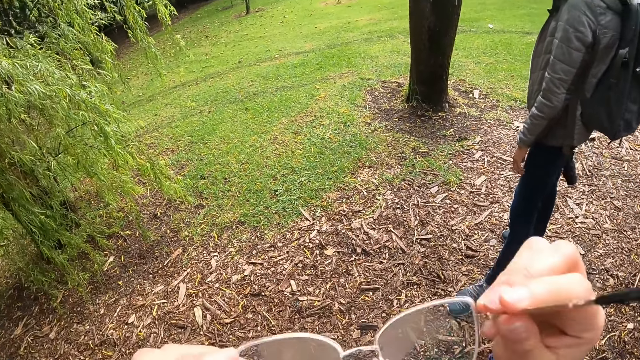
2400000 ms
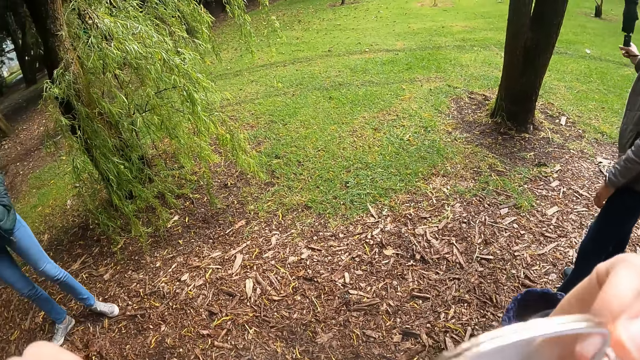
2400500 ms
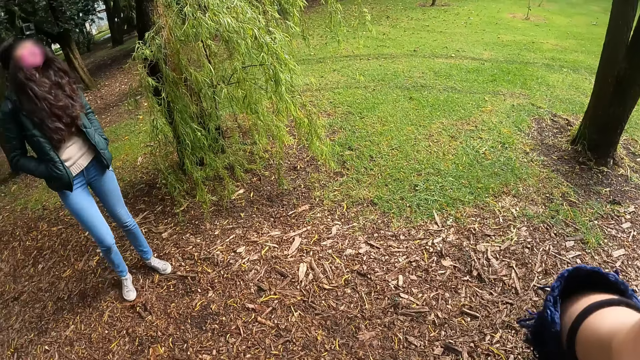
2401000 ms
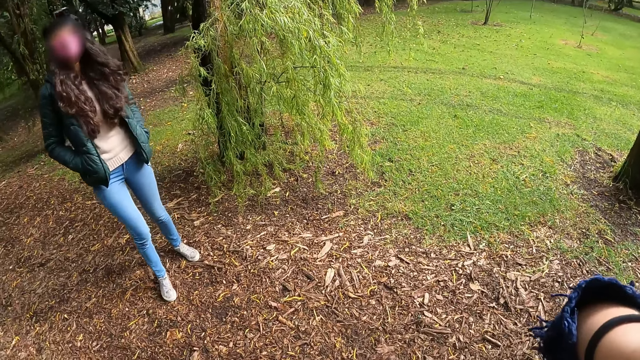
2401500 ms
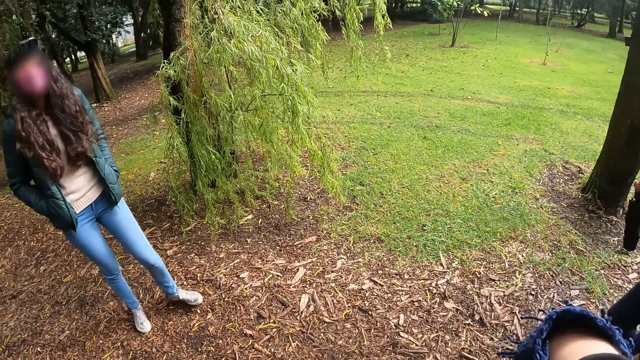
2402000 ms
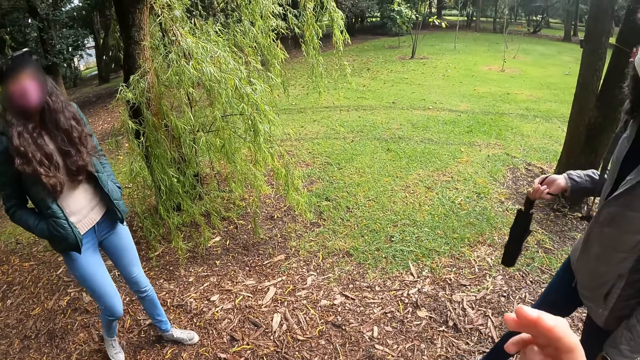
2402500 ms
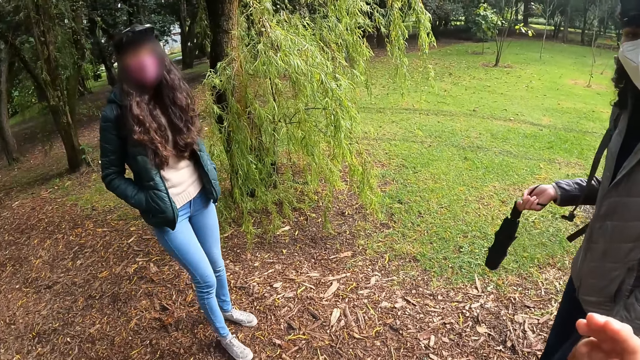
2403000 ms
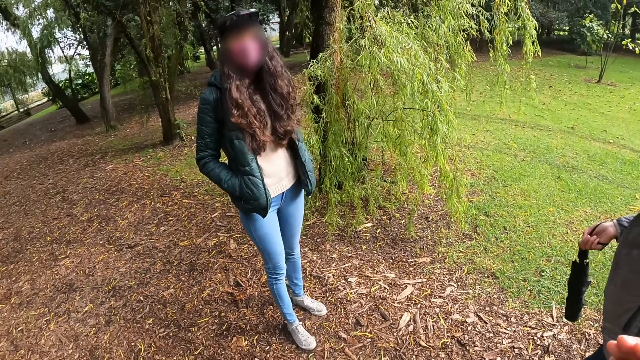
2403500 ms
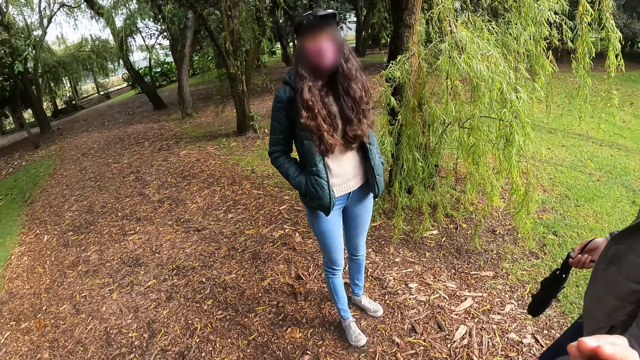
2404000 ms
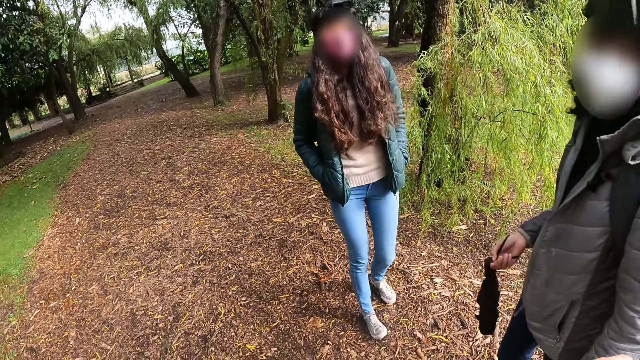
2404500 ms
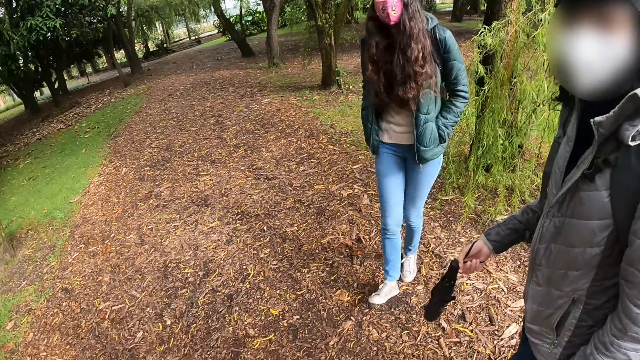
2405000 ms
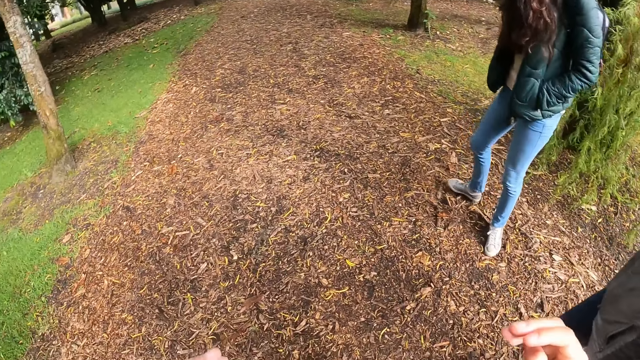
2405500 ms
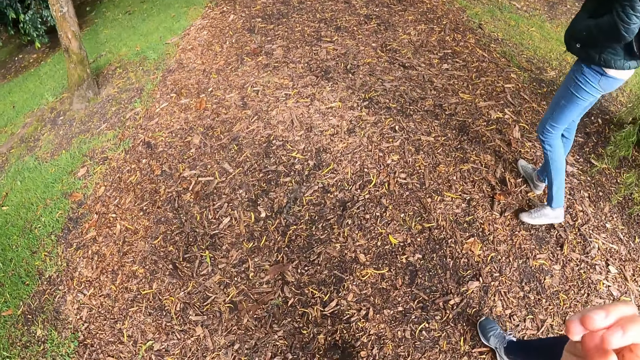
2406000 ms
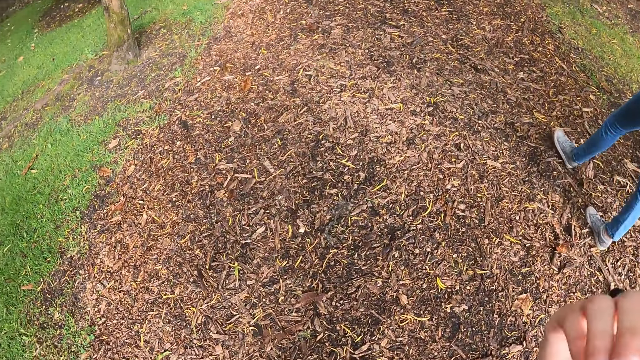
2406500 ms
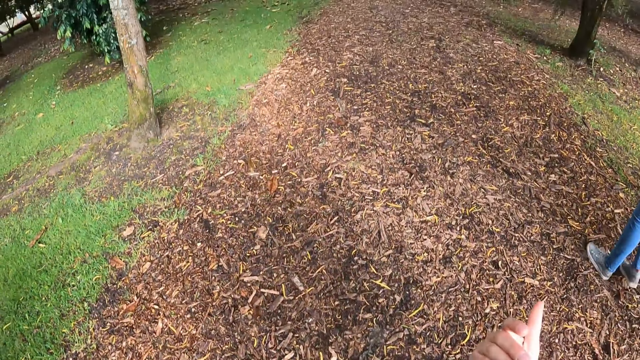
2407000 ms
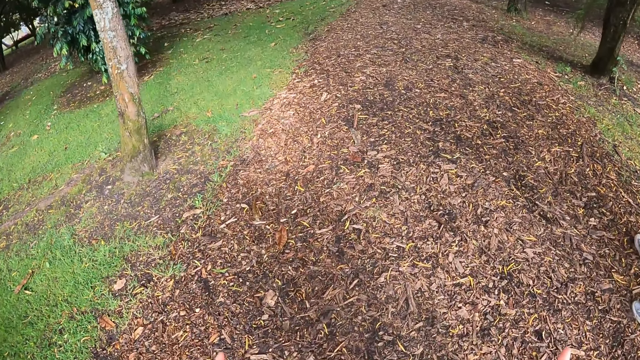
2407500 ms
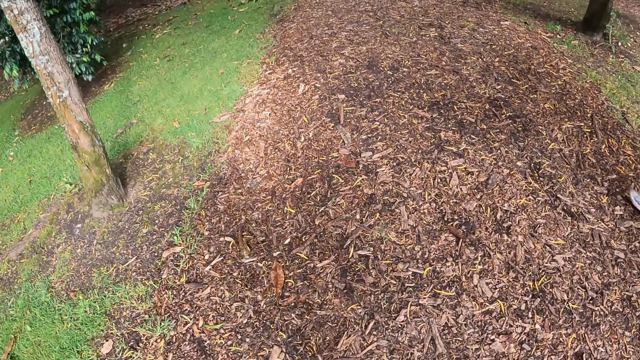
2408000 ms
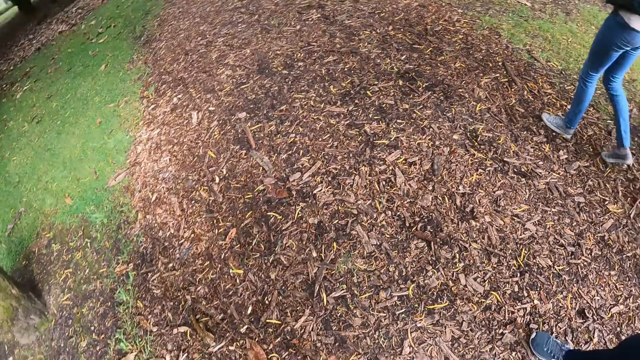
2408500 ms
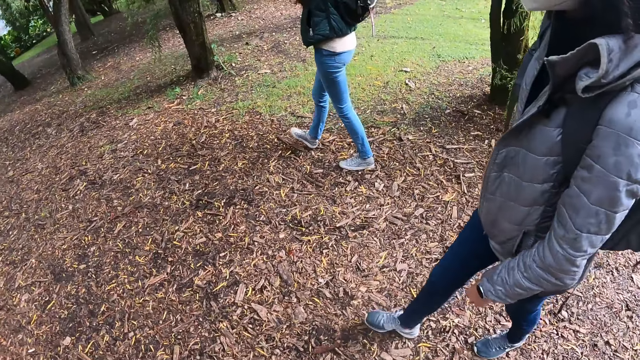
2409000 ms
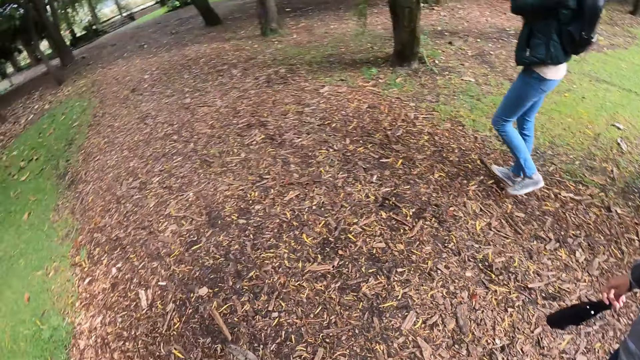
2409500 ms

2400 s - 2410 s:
The camera wearer wears her glasses with her hands. A person converses with the camera wearer. The camera wearer walks around with the group of people in the botanical garden.

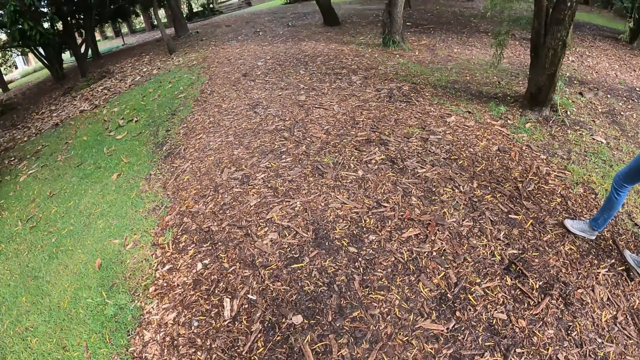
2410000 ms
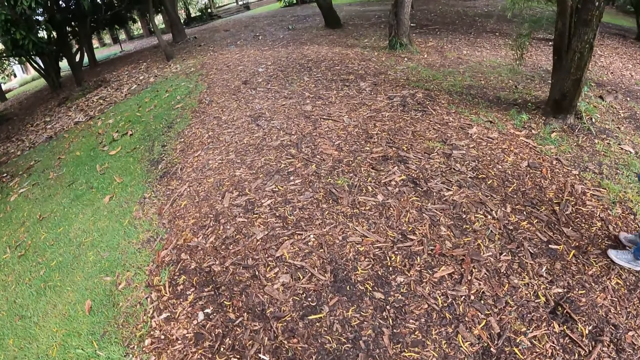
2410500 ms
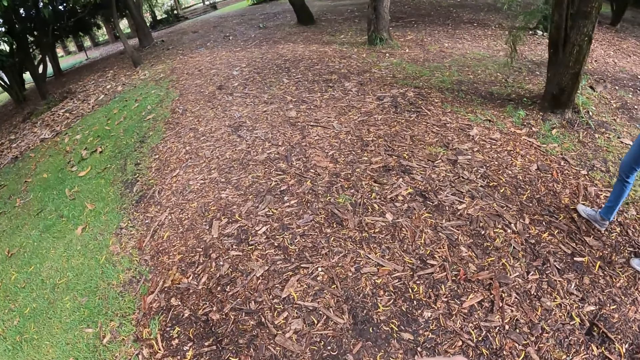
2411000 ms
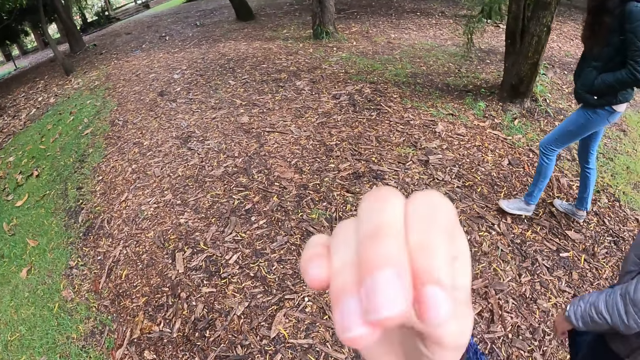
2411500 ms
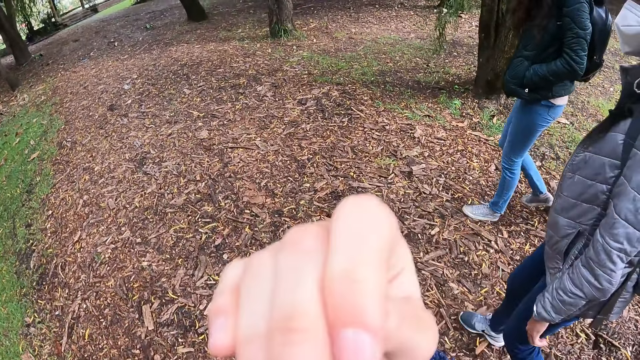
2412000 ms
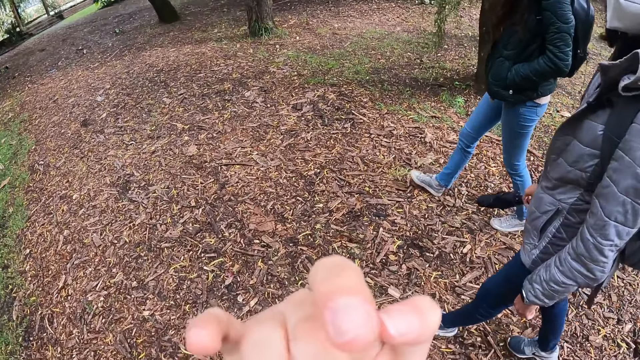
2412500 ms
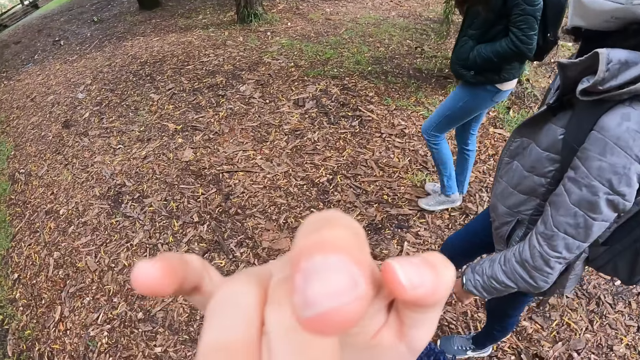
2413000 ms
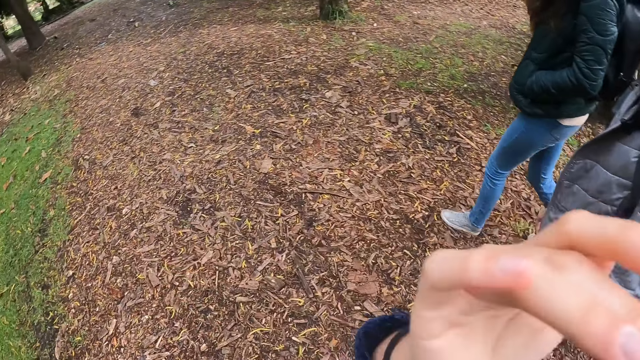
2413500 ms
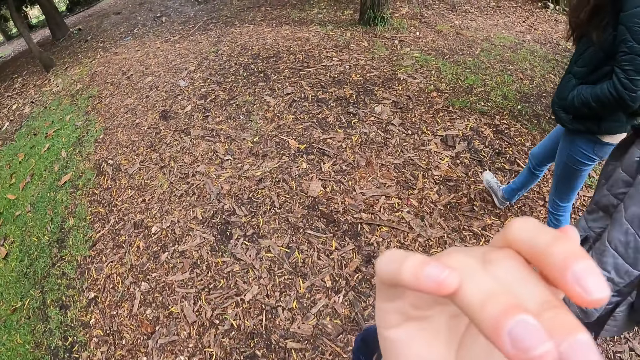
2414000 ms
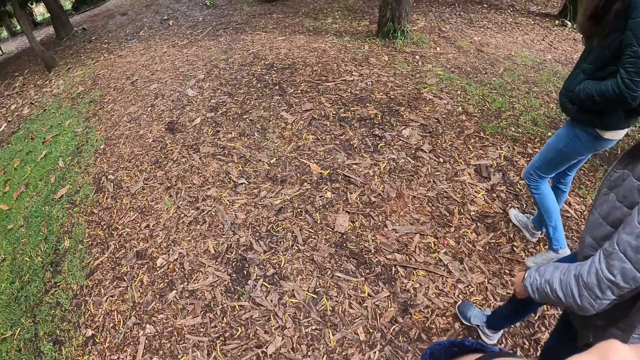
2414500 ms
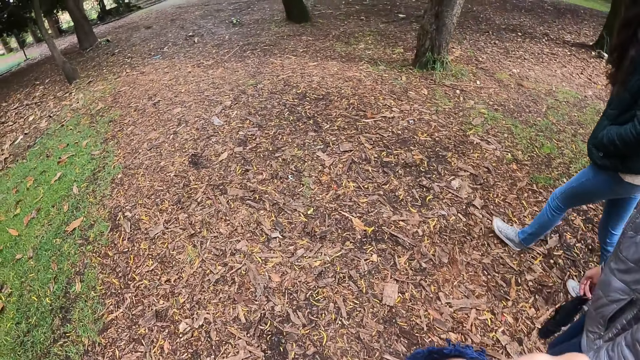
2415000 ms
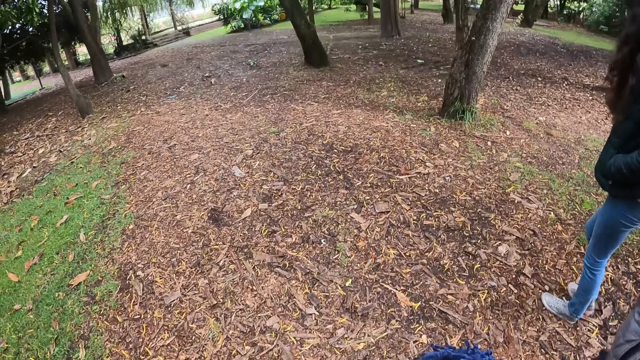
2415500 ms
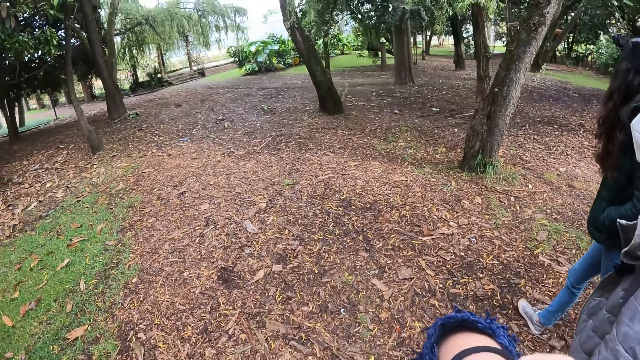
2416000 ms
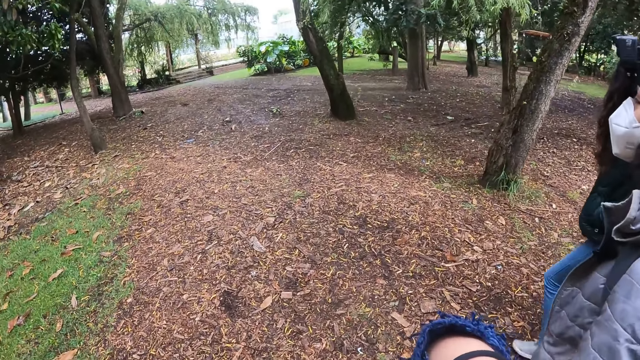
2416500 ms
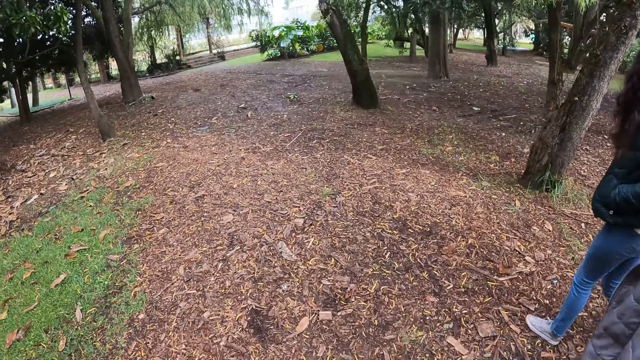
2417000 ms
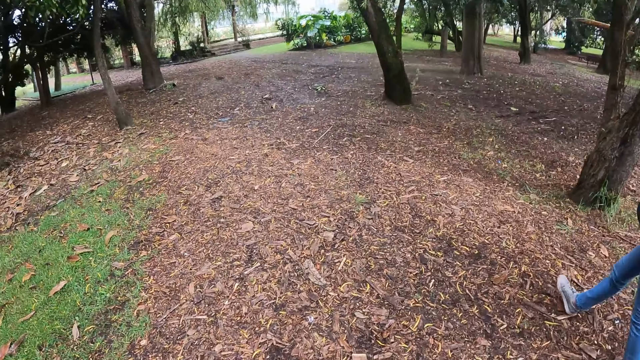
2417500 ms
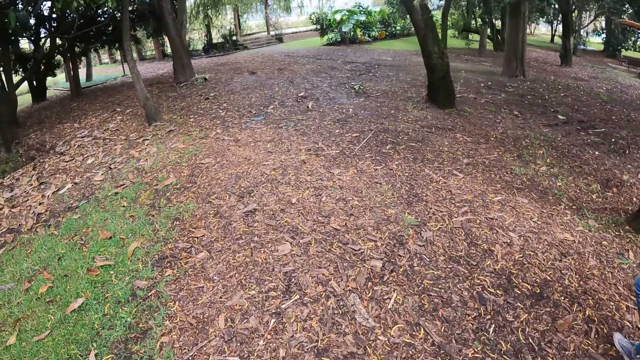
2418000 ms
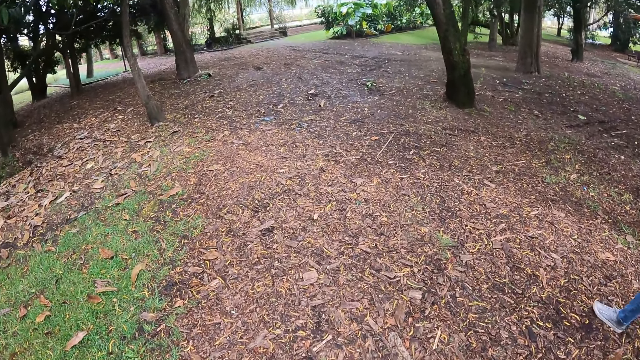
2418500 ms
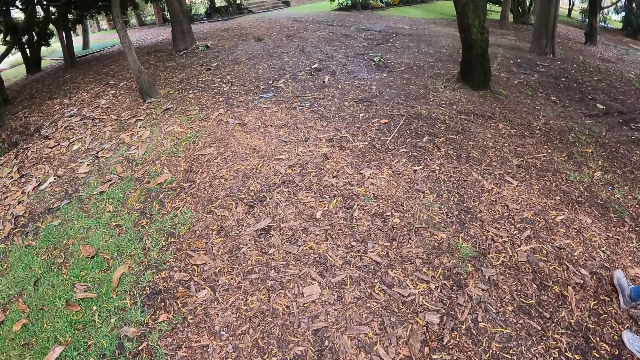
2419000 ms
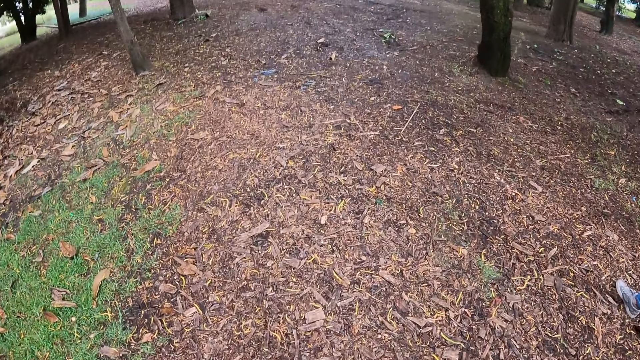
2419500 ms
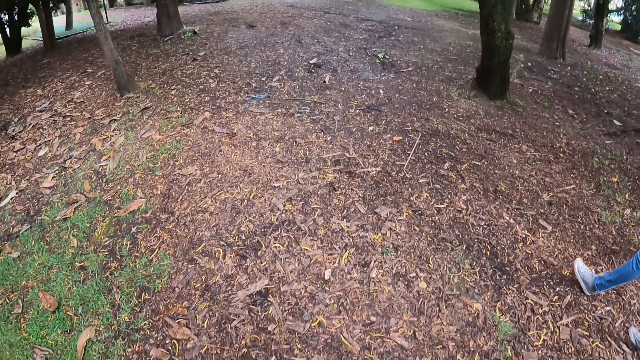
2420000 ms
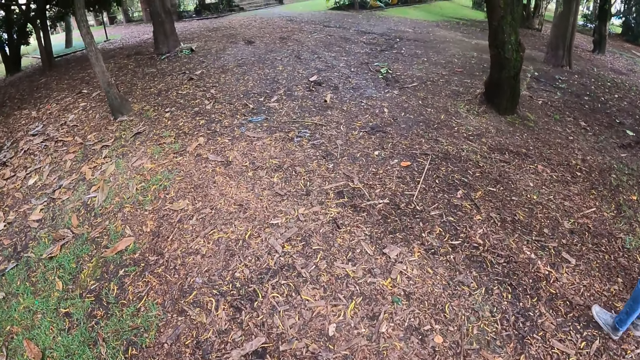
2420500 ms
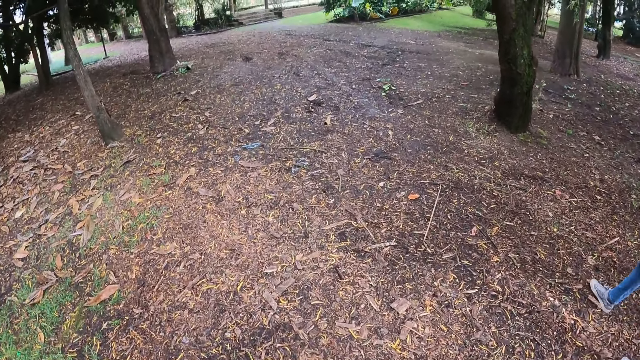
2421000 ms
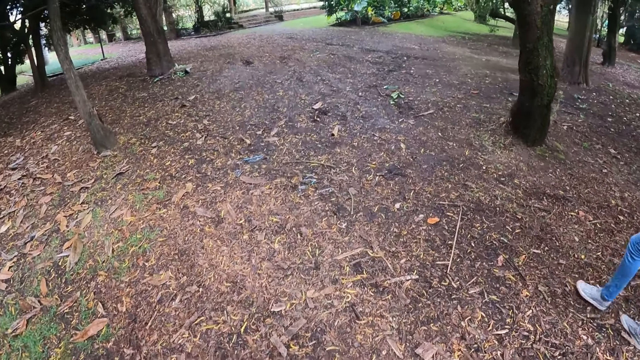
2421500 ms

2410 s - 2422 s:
The camera wearer sways a hand. They walk in the park.
